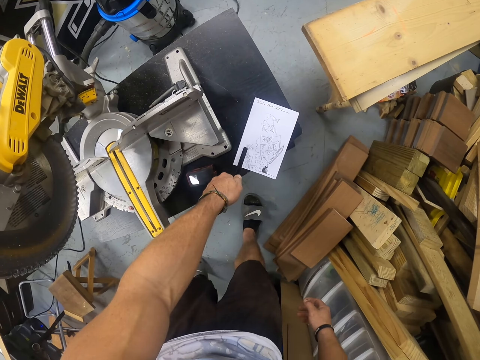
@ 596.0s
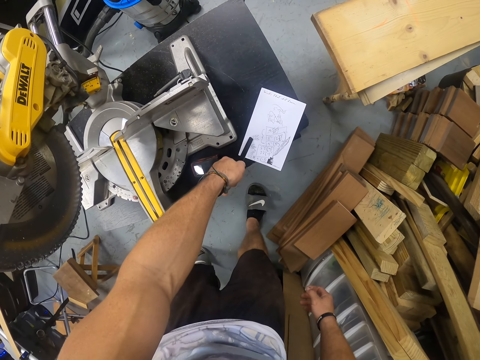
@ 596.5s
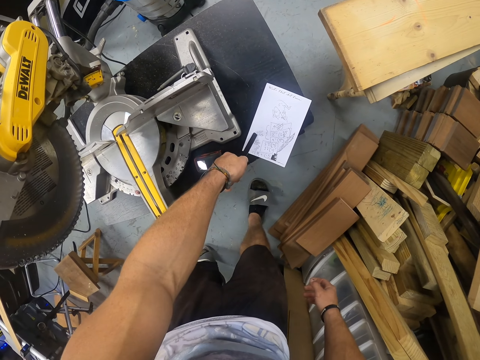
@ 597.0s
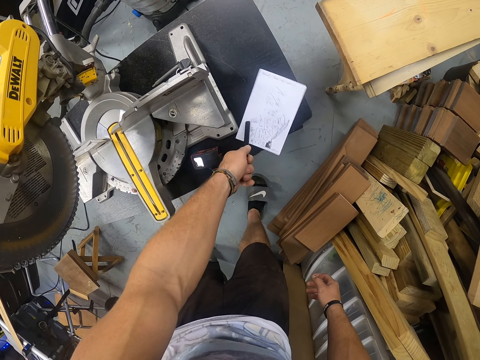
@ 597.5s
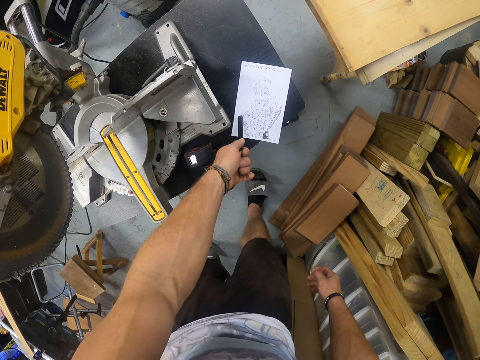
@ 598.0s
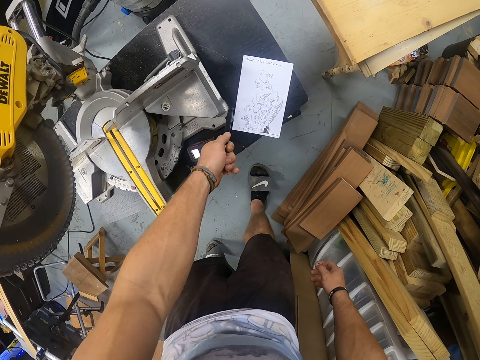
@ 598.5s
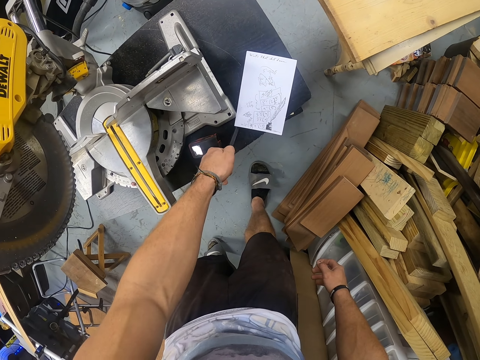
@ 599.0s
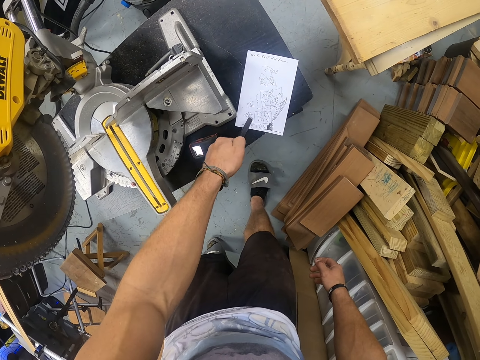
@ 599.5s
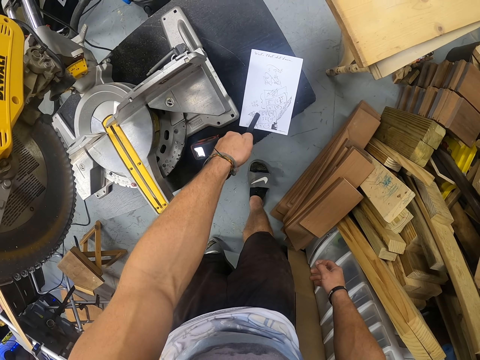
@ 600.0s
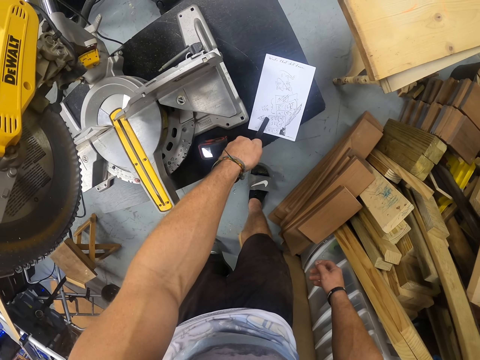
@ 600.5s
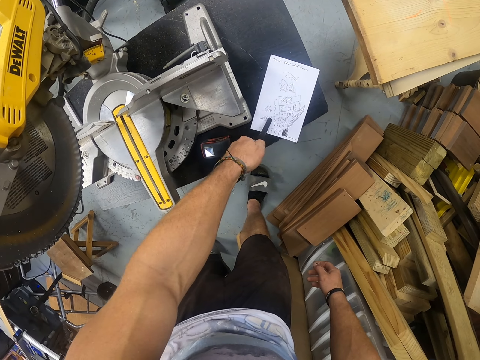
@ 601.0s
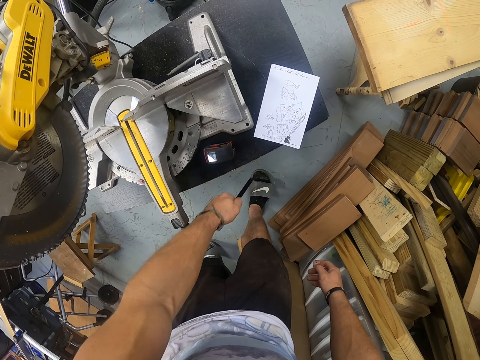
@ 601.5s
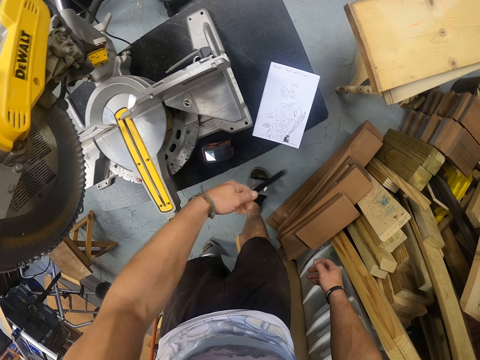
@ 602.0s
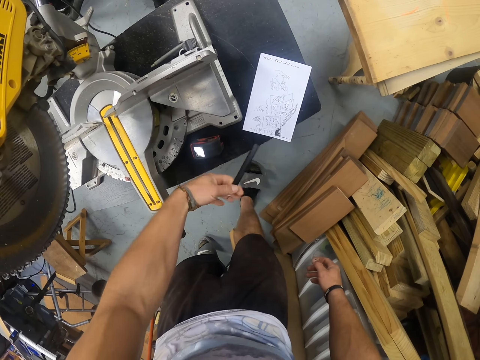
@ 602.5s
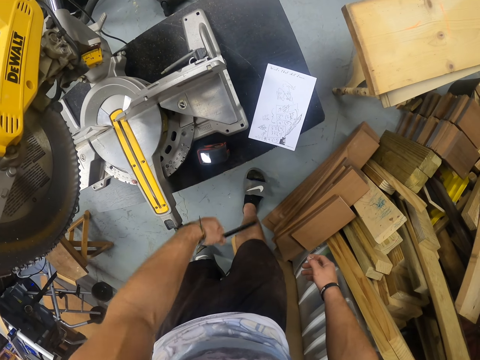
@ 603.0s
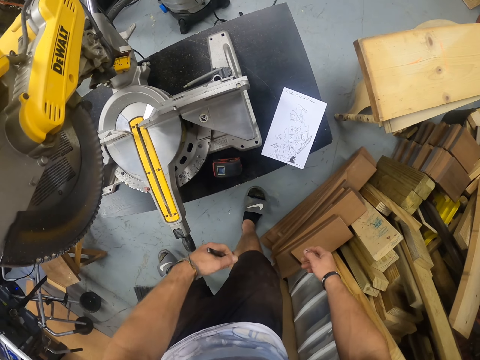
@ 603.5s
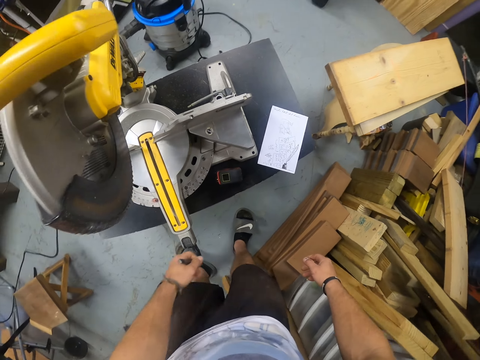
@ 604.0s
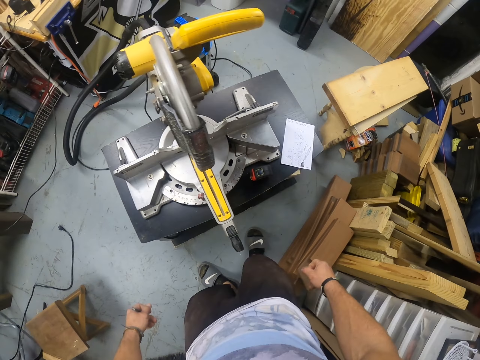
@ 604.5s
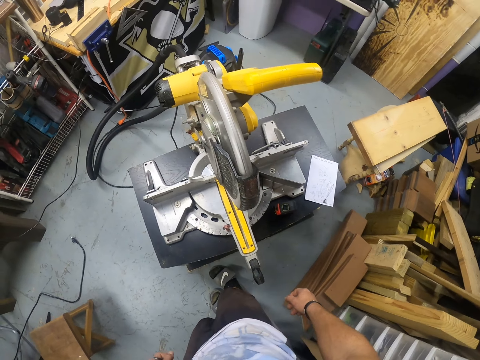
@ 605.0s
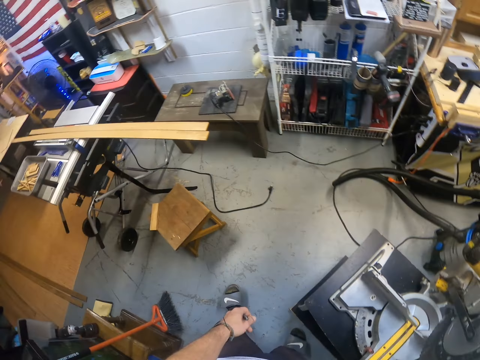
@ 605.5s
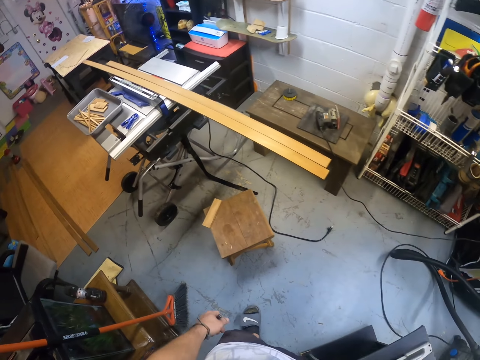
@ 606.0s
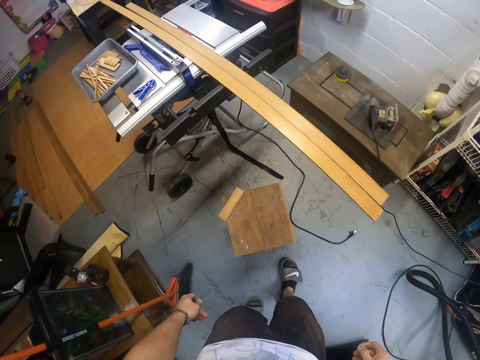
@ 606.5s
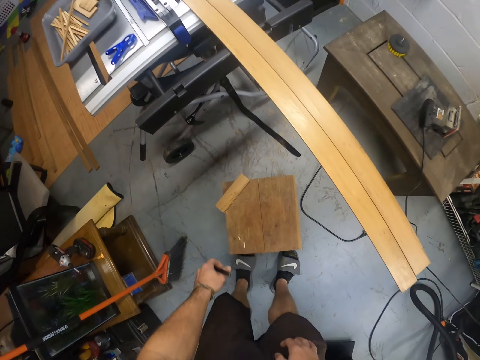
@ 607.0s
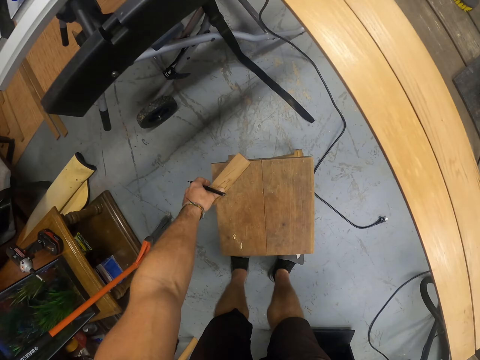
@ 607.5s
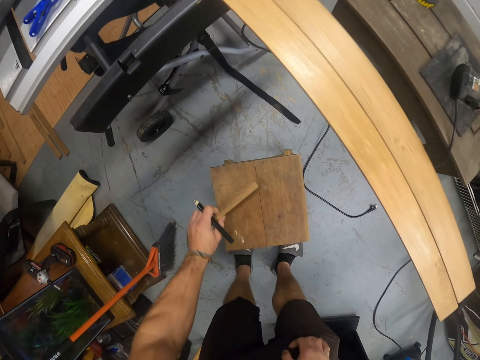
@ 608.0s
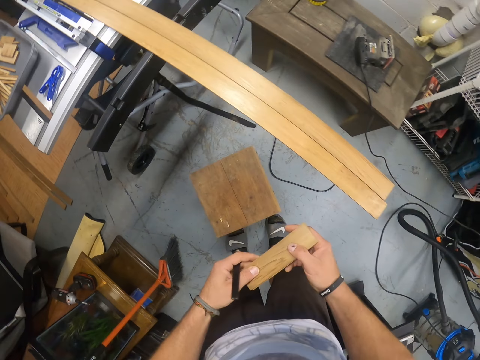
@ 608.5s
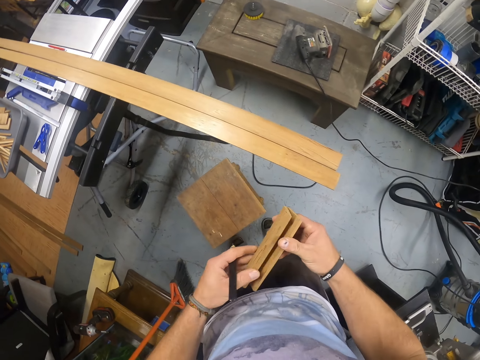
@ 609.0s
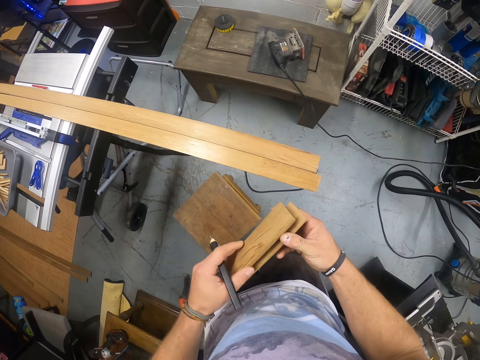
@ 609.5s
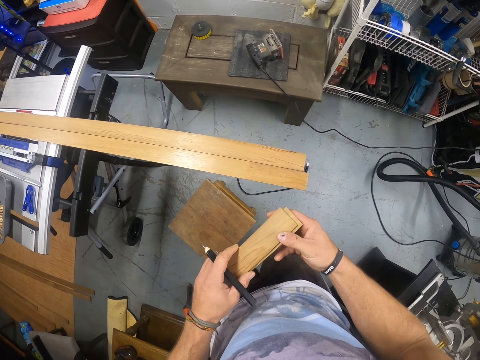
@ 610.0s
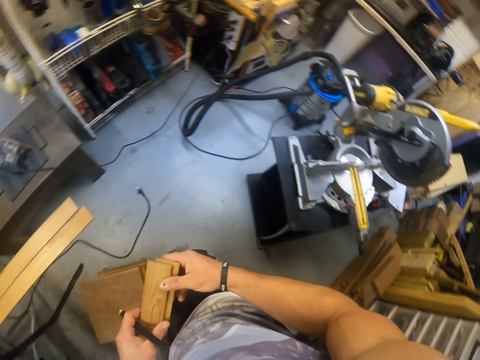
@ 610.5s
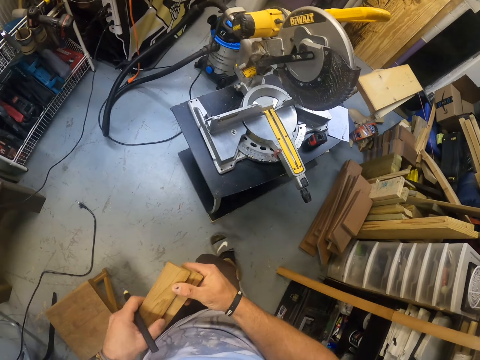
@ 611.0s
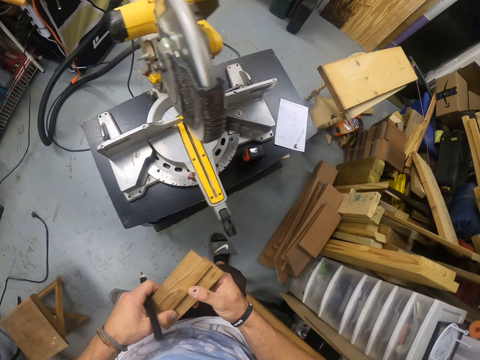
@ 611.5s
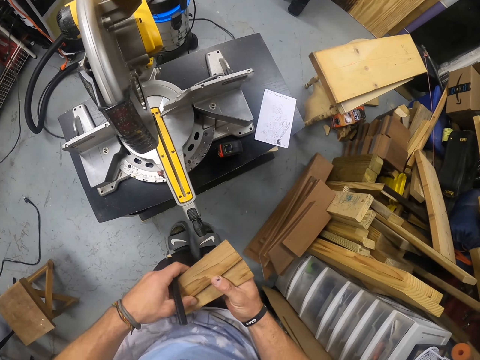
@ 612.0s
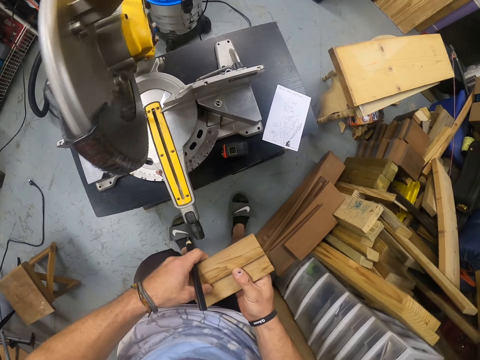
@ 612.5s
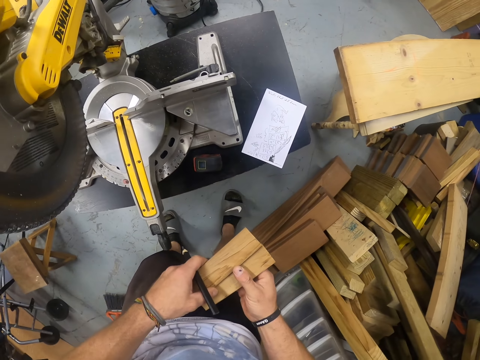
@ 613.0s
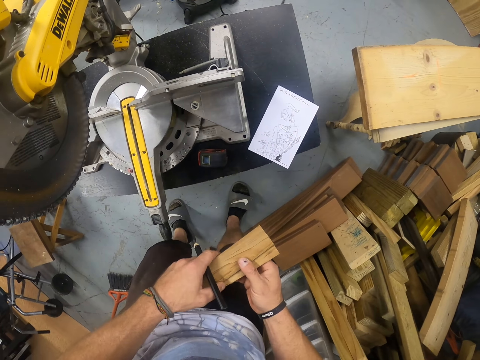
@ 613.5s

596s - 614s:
The camera wearer touches the paper on the table with the pencil in his left hand. He picks the pieces of wood on the stool with his left hand. He holds the pieces of wood with both hands. He counts the pieces of wood in the hands.

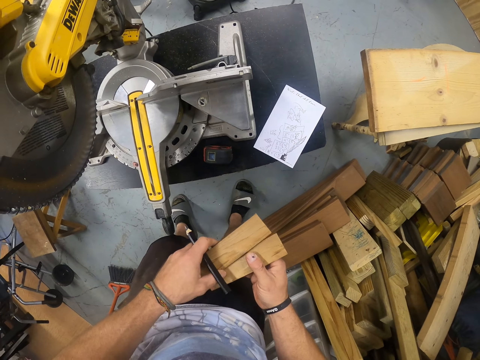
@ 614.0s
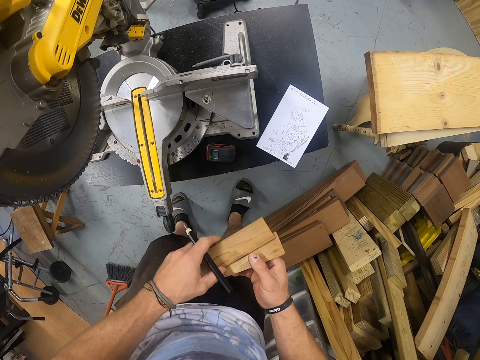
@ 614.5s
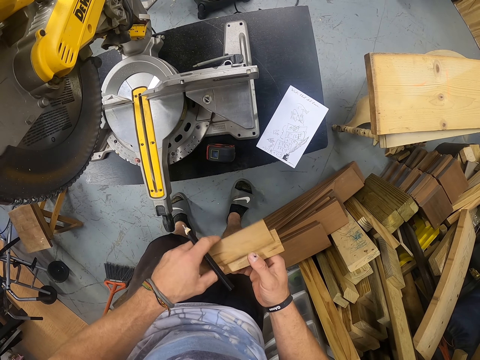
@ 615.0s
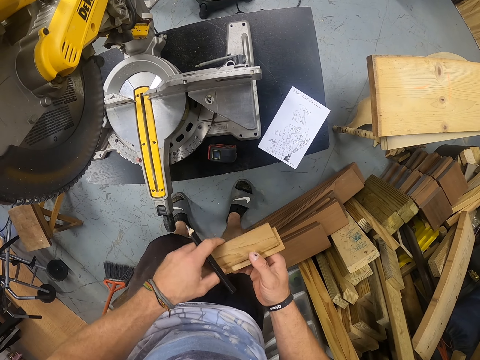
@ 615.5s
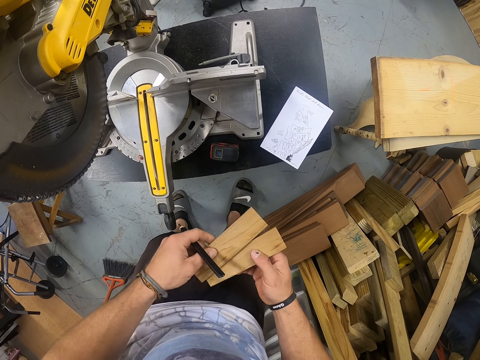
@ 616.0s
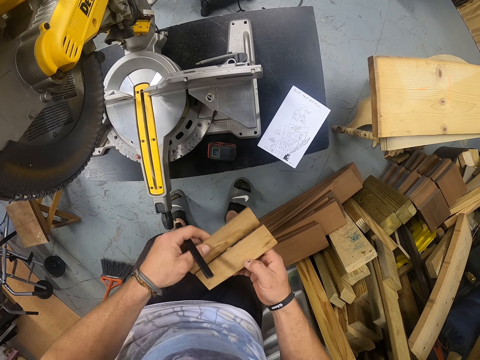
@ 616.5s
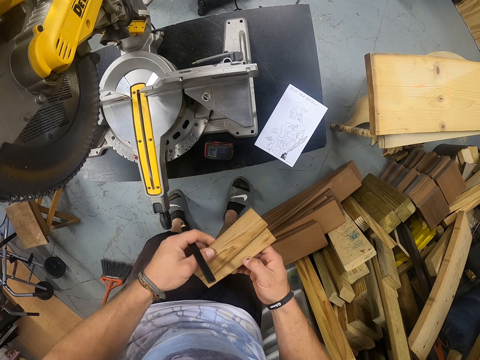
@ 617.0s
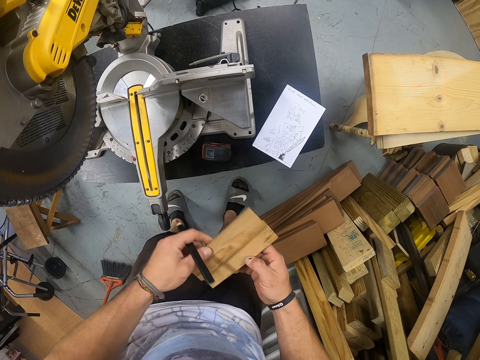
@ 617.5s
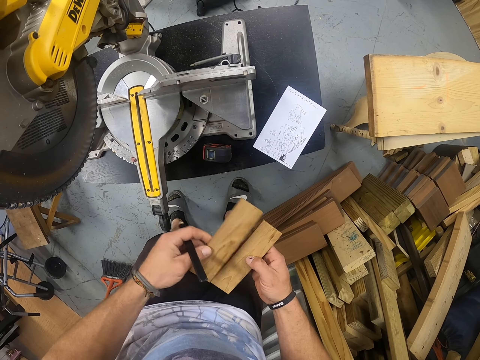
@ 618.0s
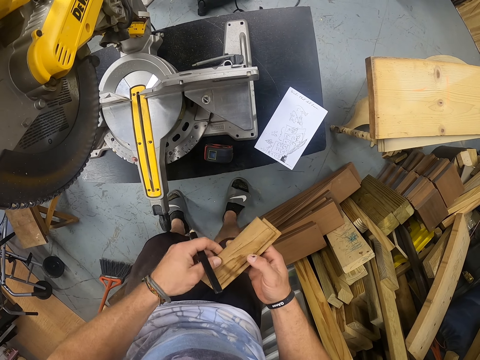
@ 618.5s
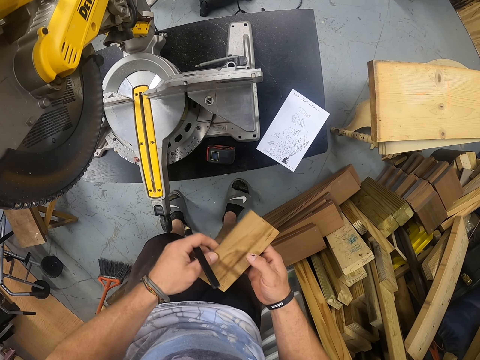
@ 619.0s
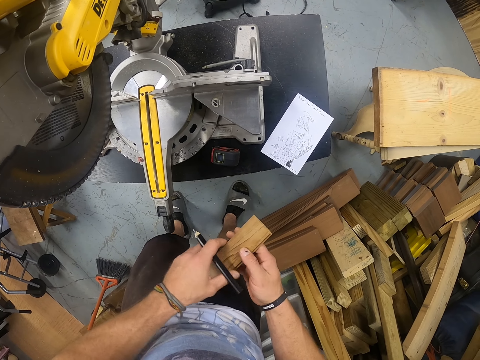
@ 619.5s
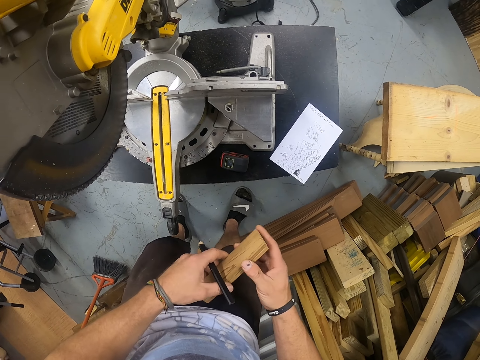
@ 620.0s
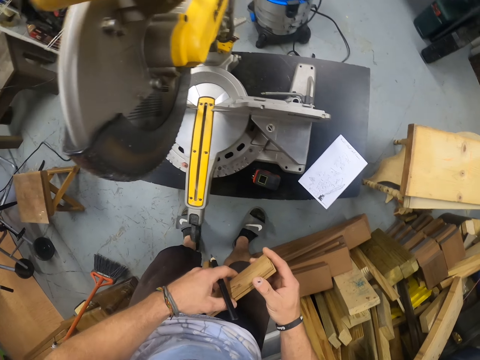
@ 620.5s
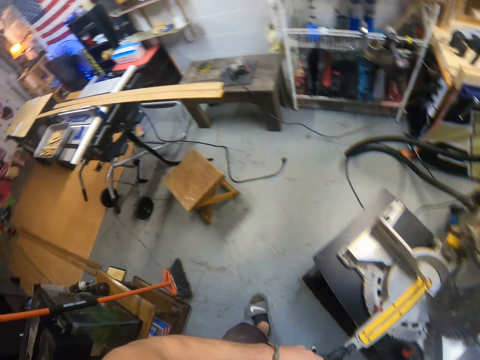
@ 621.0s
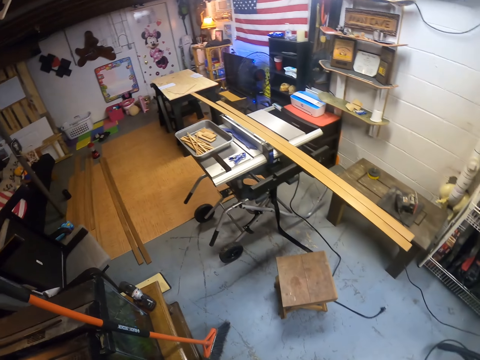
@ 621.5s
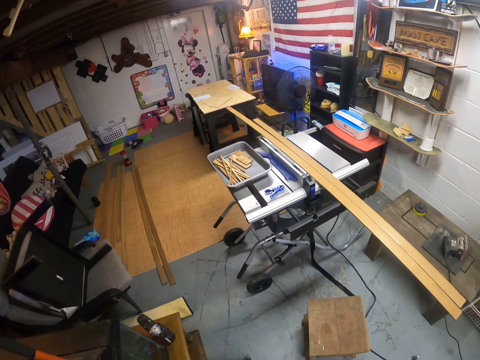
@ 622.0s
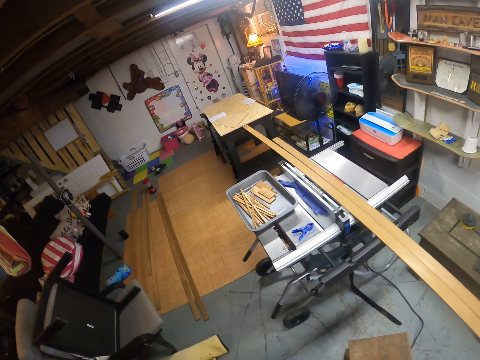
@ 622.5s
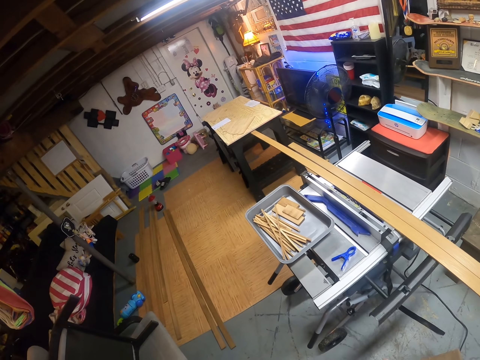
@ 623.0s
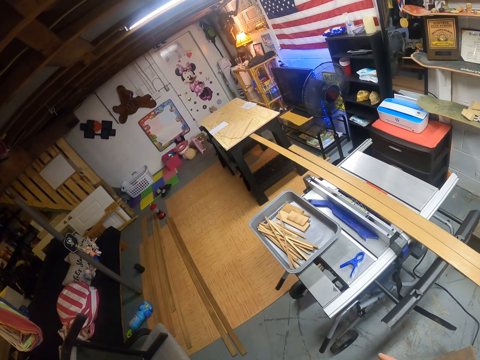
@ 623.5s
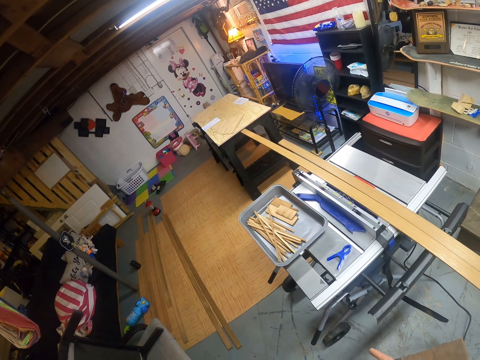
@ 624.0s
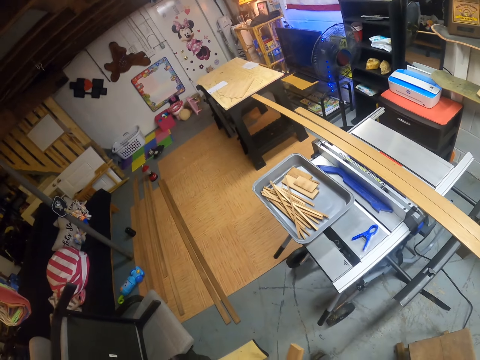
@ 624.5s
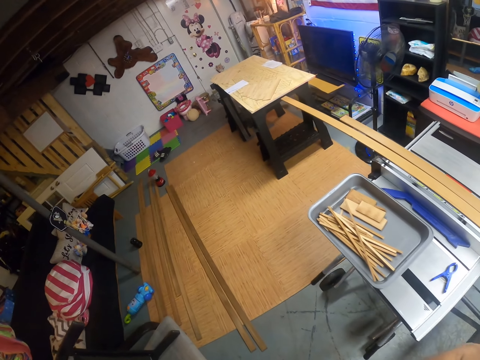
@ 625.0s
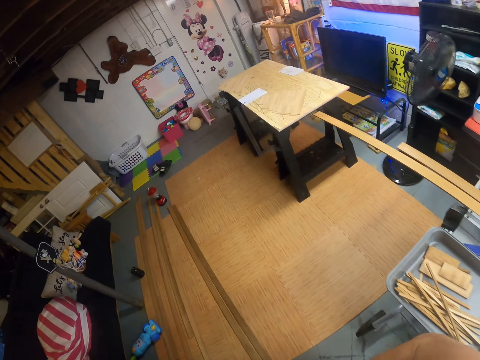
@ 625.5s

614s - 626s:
The camera wearer holds the piece of wood with his left hand.
